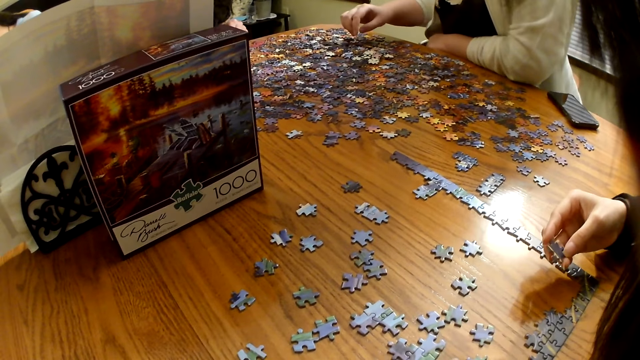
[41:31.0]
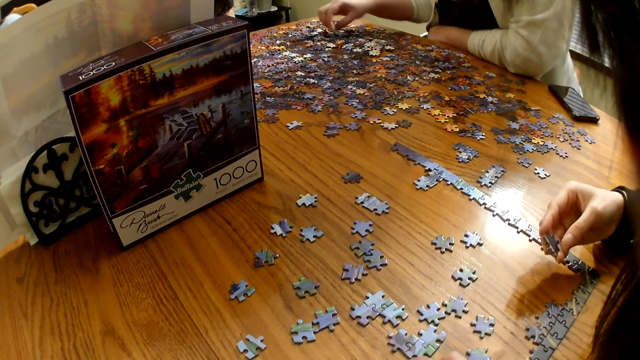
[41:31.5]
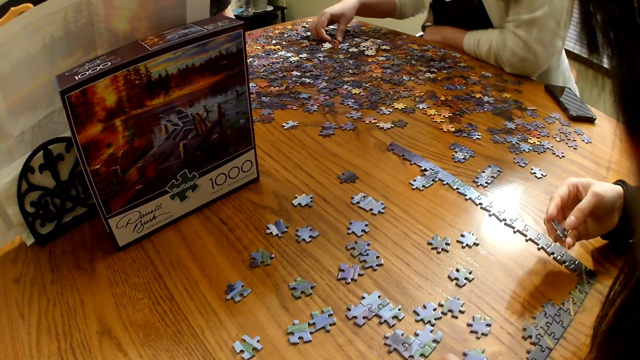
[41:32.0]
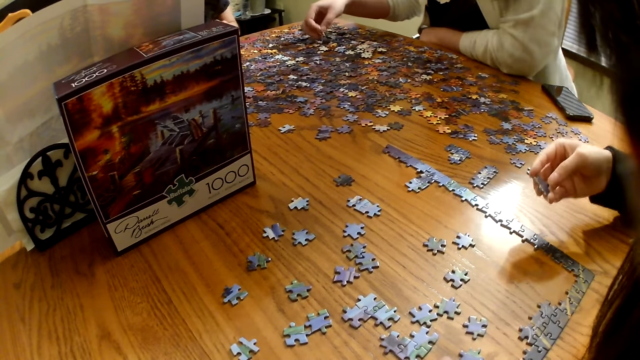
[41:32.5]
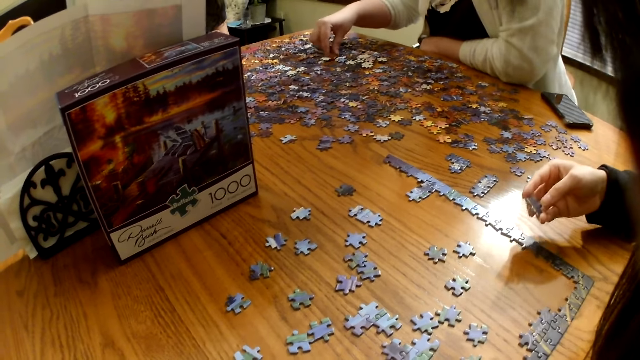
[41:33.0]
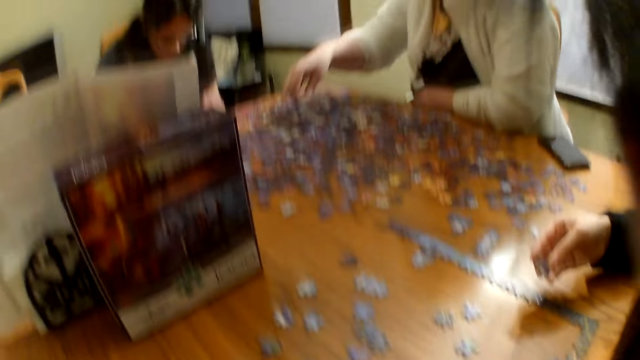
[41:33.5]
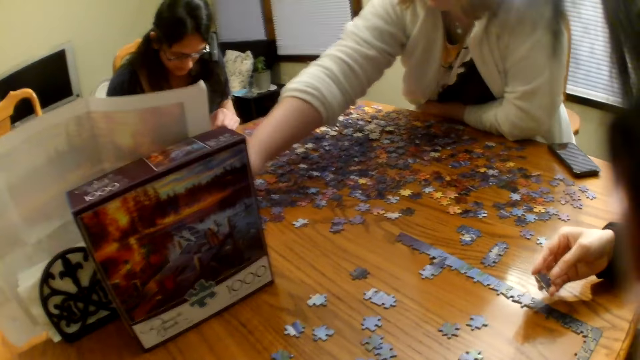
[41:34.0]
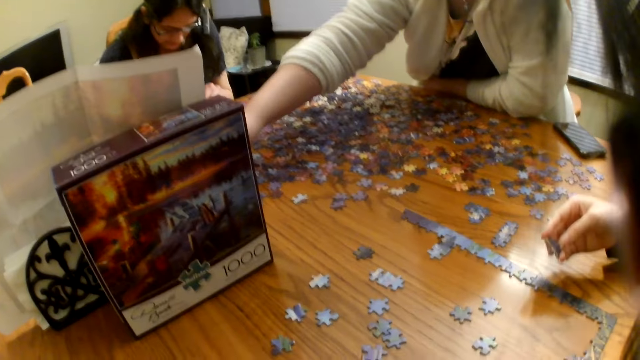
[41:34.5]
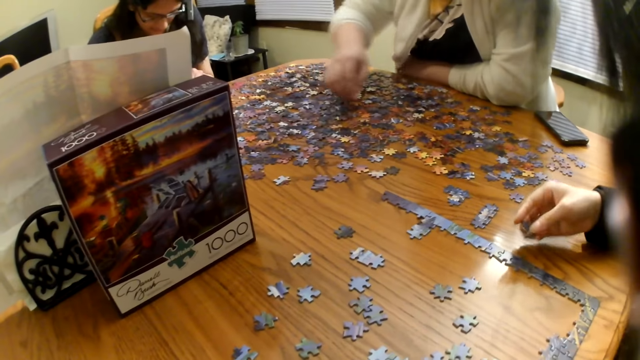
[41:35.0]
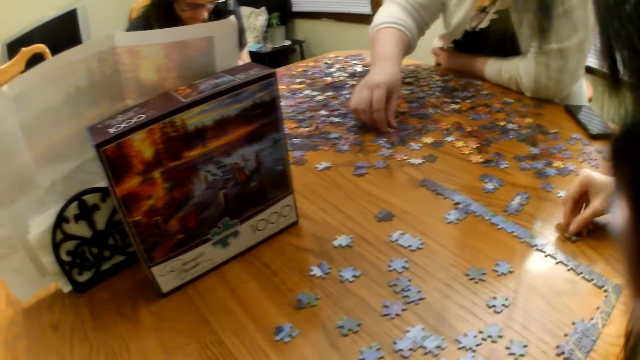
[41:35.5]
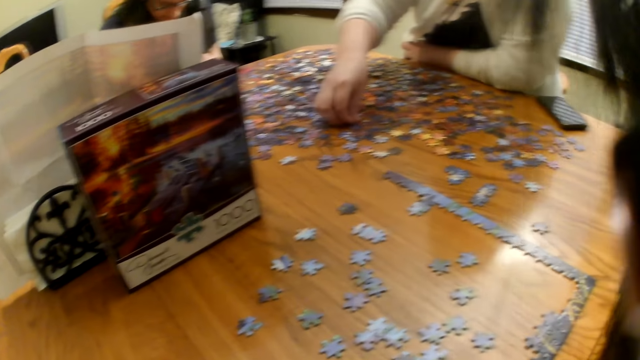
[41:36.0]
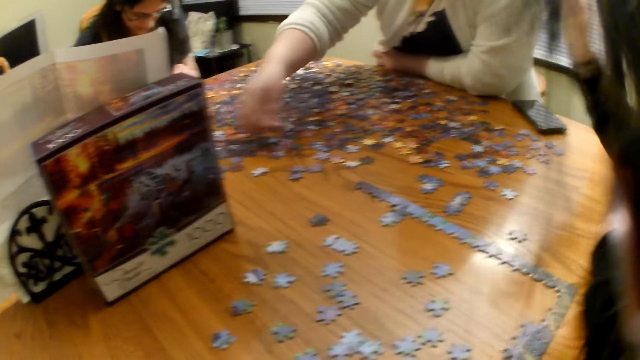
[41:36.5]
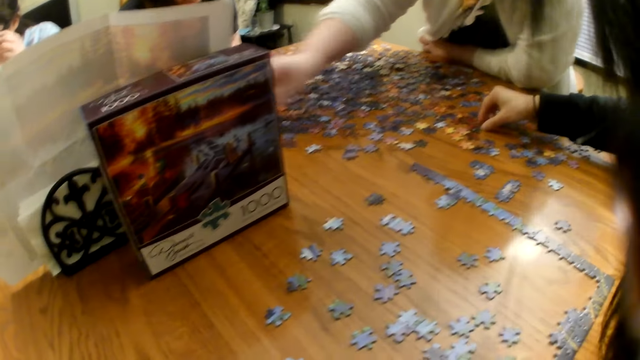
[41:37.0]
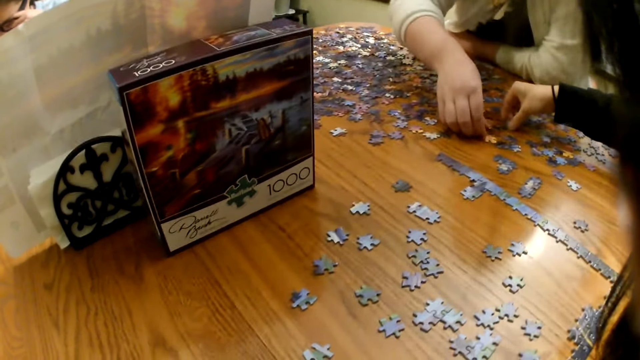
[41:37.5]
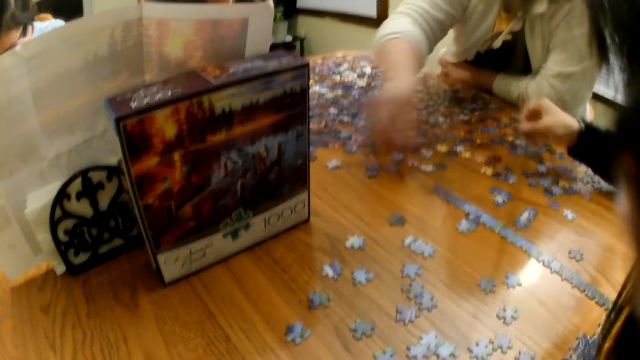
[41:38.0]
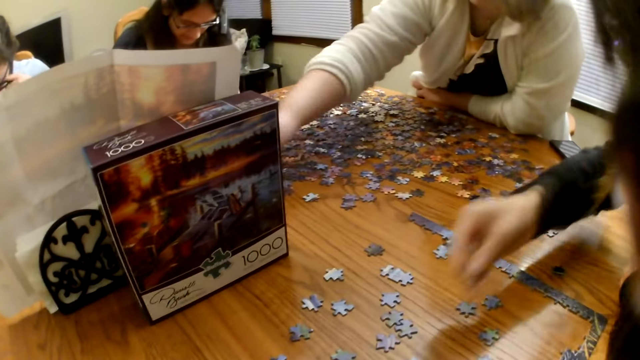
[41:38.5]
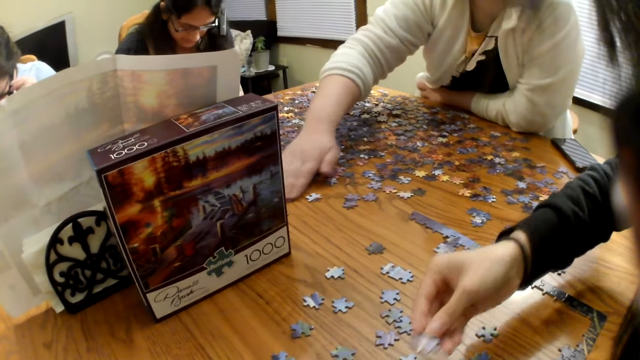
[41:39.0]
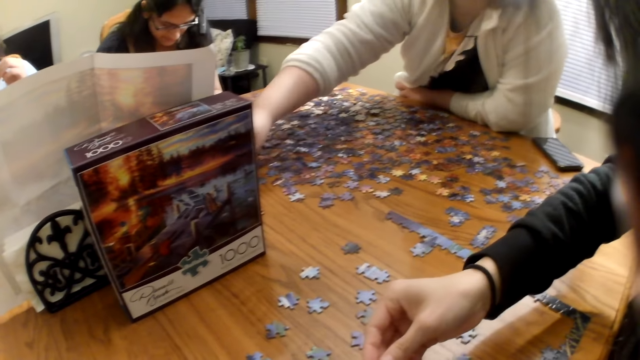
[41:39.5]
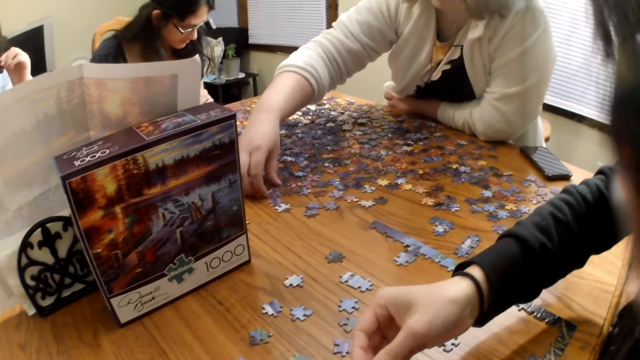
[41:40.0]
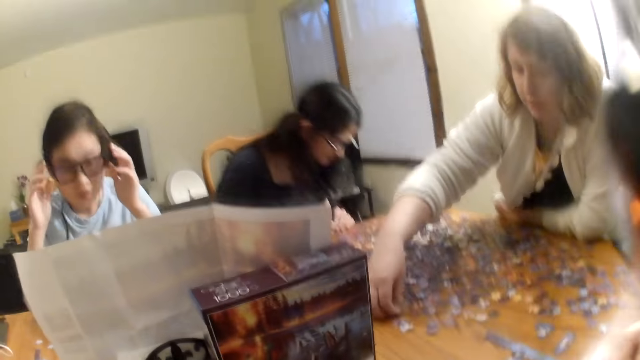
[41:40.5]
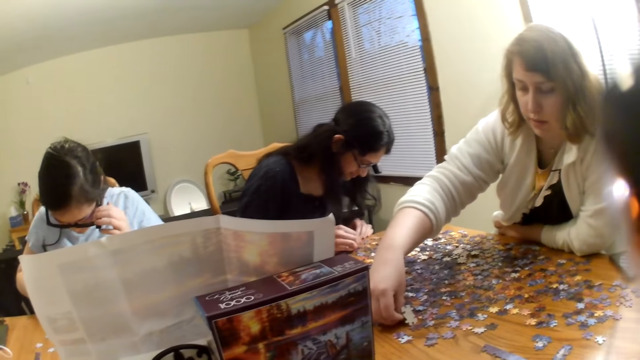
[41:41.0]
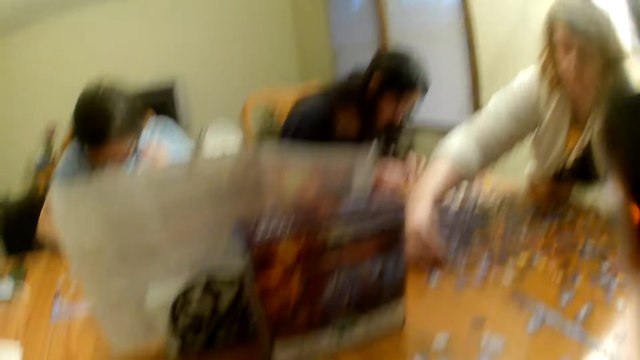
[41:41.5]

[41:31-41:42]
A woman looks at the piece. Another woman moves a piece on the table. The first woman places the piece on the table. The other woman moves a piece on the table and picks the piece from the table. The first woman looks at the piece. The other woman moves a piece on the table.

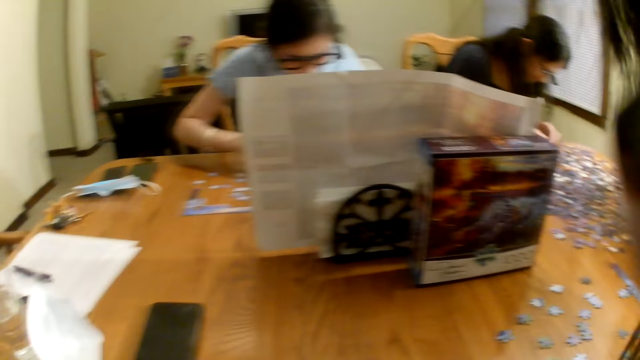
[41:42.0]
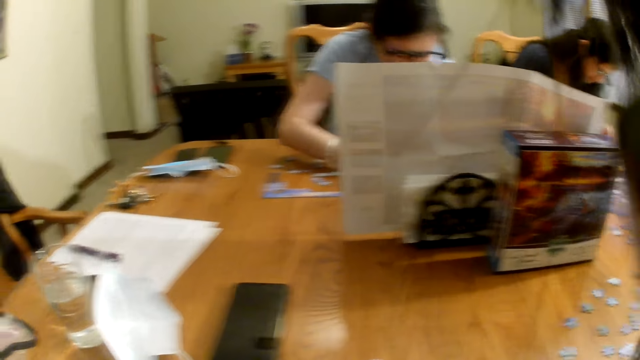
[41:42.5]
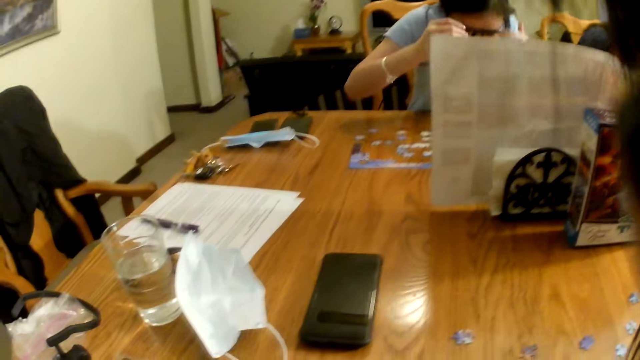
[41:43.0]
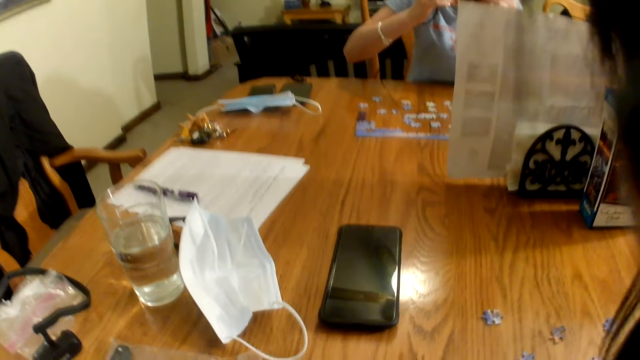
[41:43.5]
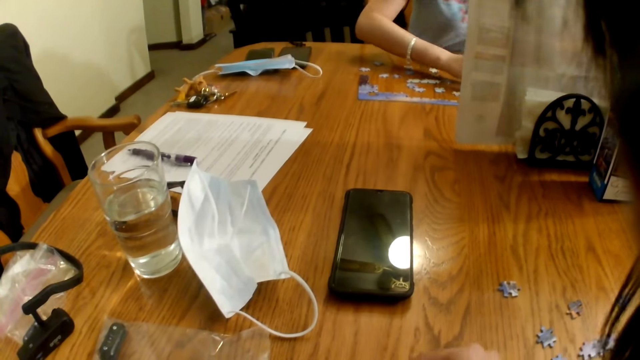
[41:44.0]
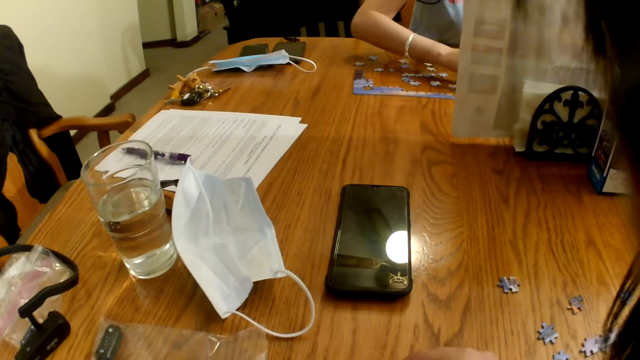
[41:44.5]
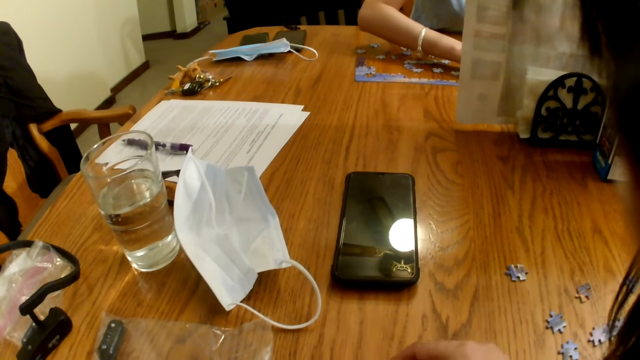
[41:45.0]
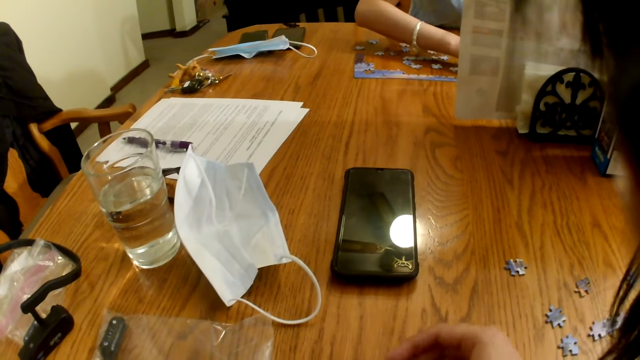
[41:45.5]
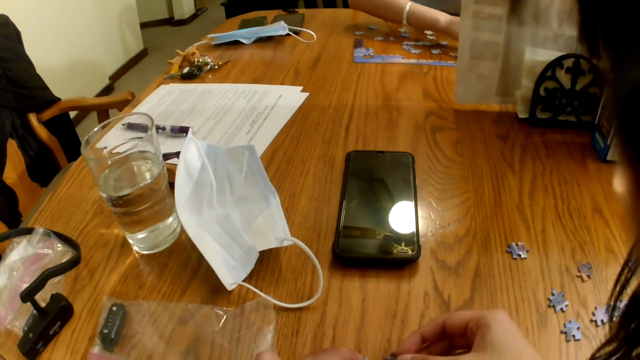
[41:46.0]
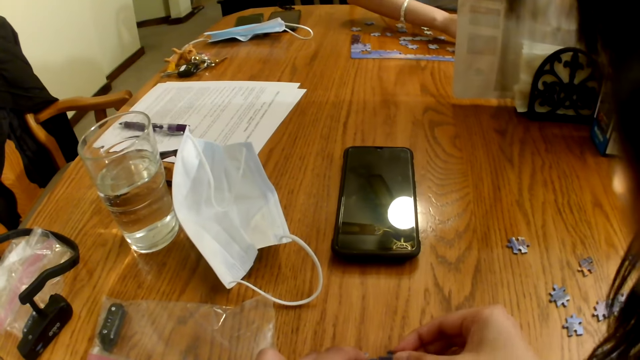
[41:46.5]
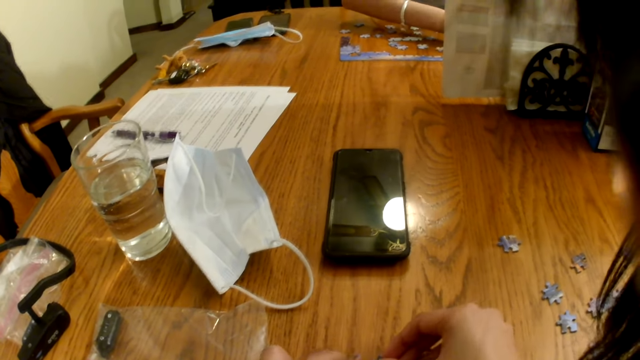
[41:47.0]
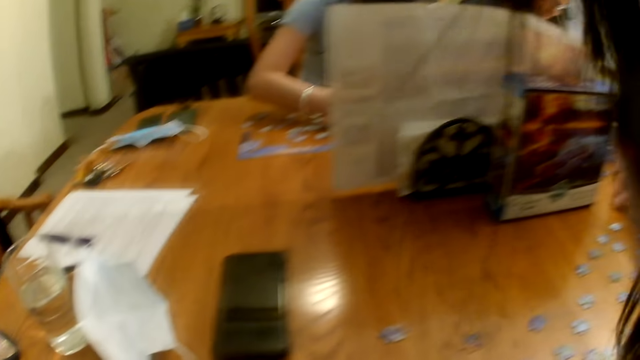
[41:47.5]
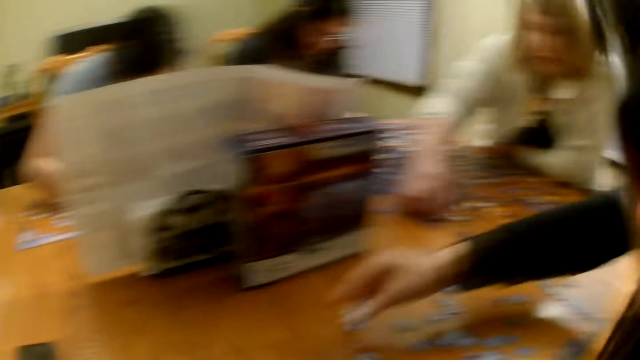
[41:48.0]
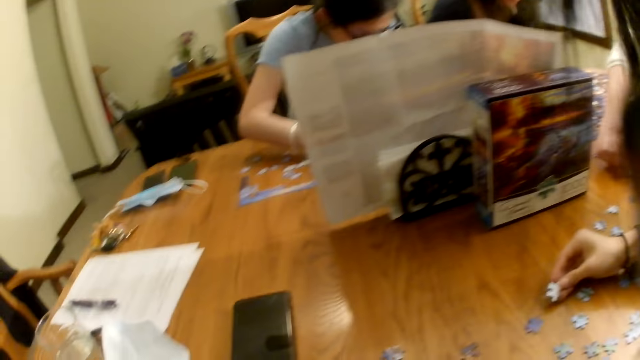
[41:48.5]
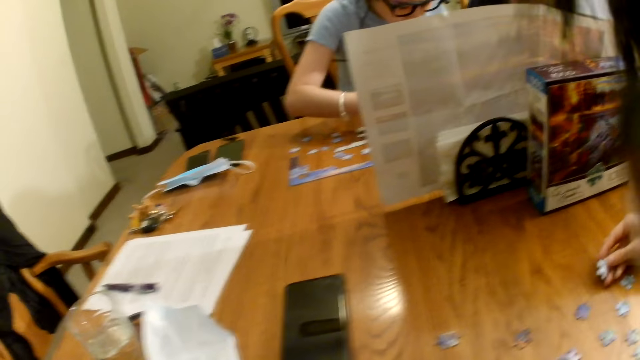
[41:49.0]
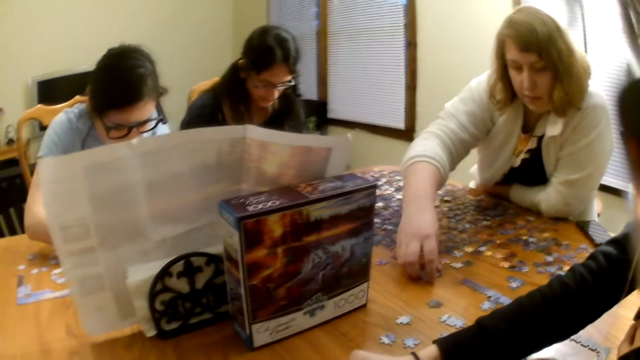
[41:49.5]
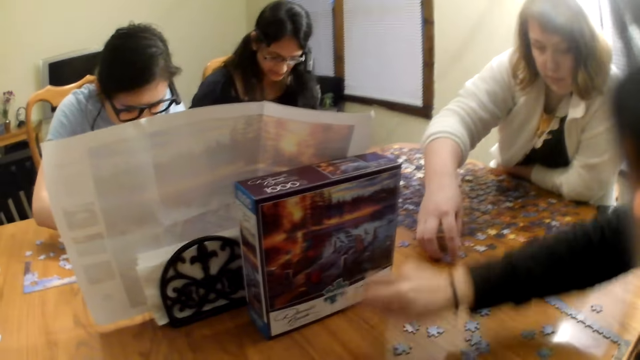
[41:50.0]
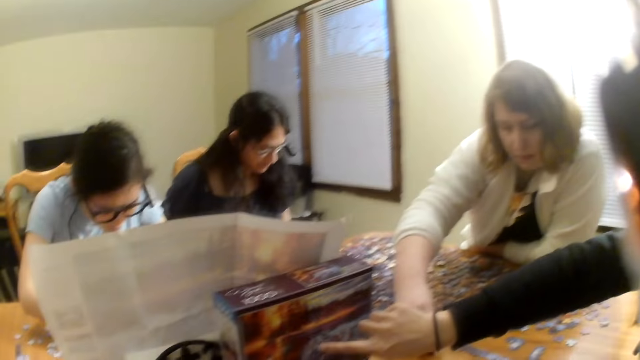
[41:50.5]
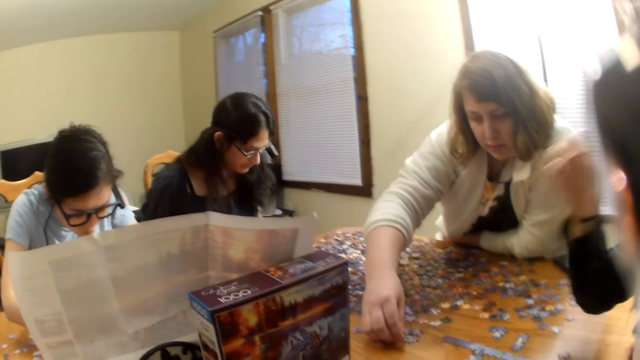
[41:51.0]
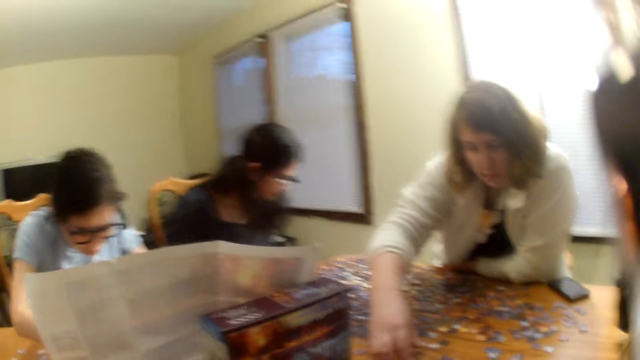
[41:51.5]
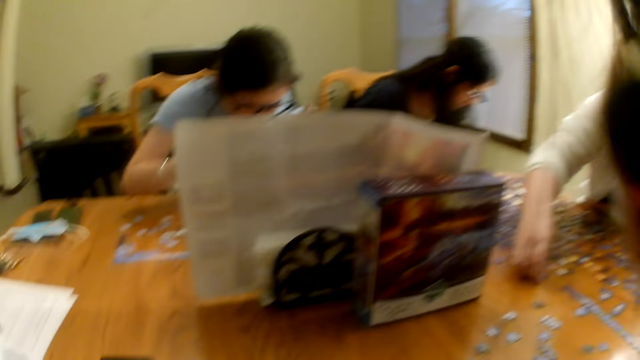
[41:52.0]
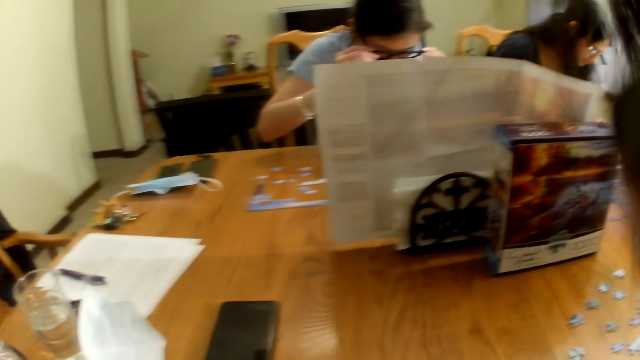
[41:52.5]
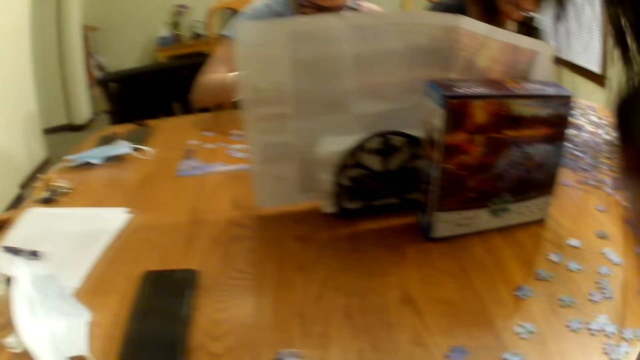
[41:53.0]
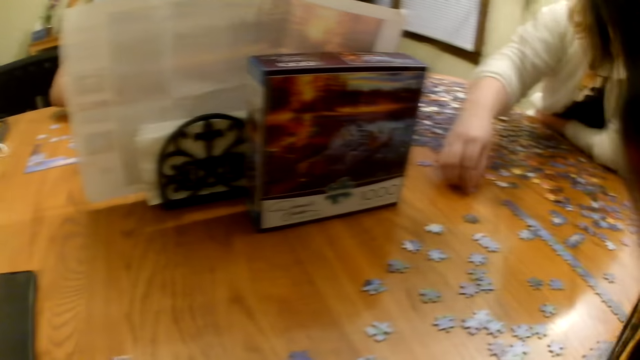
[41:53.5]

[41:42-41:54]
A woman moves a piece on the table, raises the hands, and moves a piece on the table. The camera wearer moves the piece on the table. Another woman moves the piece on the table, looks at the piece, and touches the box. A third woman picks a piece from the table.
